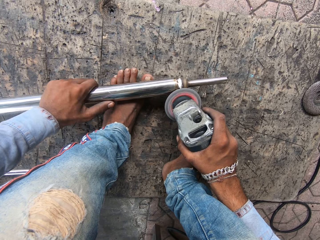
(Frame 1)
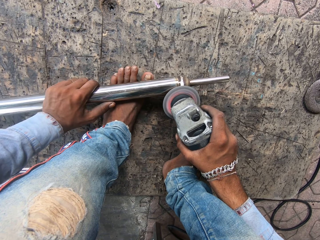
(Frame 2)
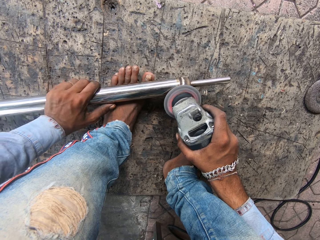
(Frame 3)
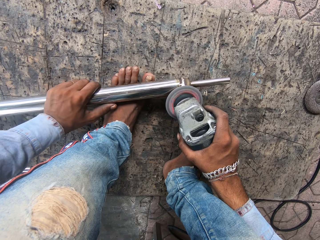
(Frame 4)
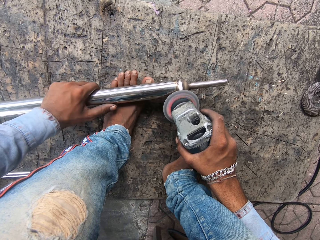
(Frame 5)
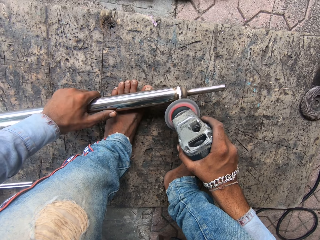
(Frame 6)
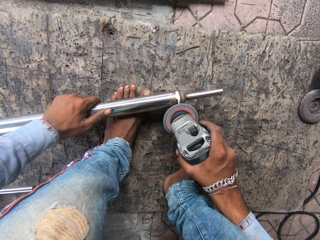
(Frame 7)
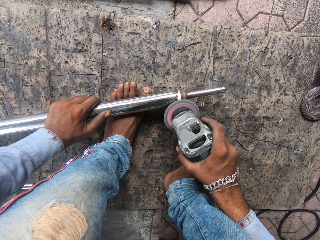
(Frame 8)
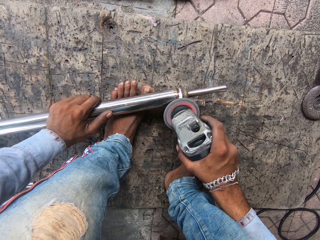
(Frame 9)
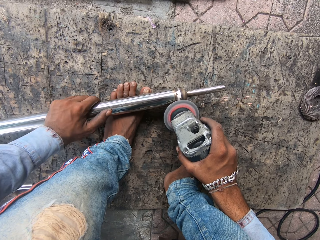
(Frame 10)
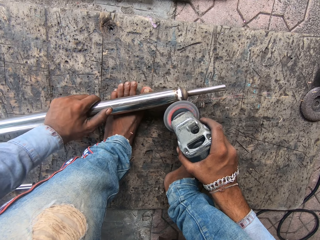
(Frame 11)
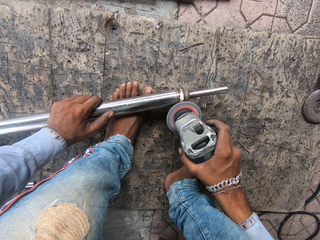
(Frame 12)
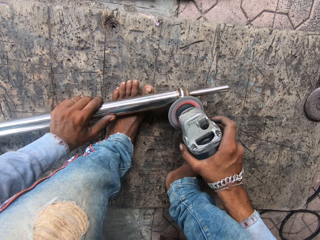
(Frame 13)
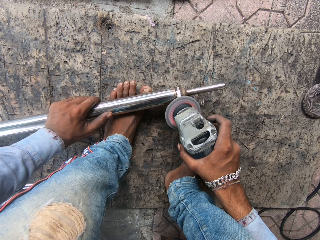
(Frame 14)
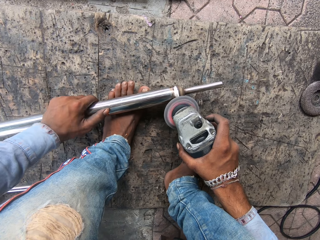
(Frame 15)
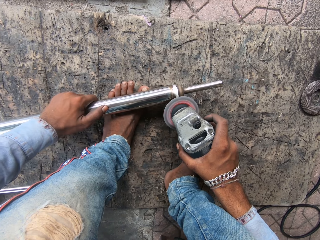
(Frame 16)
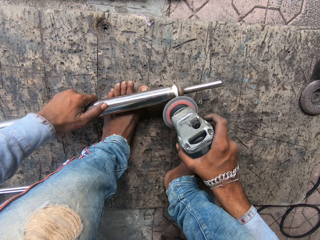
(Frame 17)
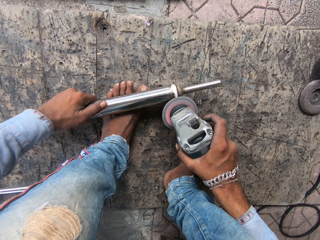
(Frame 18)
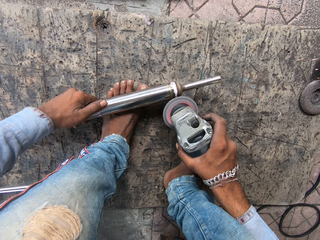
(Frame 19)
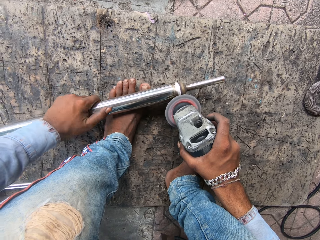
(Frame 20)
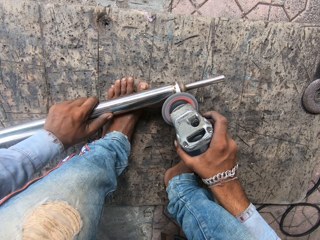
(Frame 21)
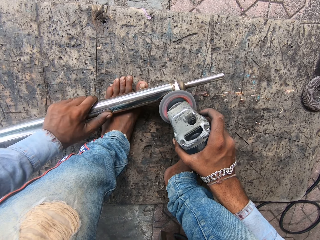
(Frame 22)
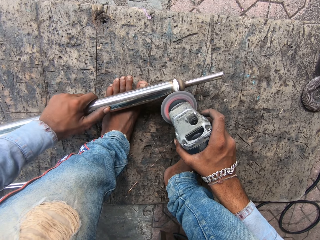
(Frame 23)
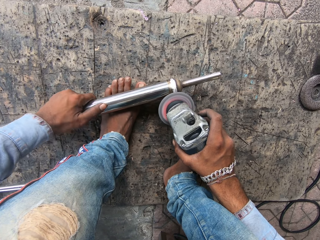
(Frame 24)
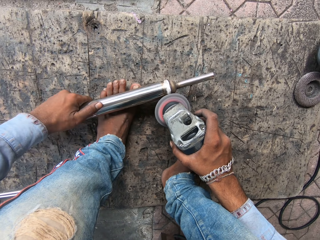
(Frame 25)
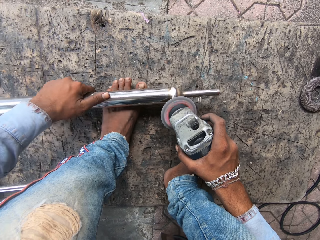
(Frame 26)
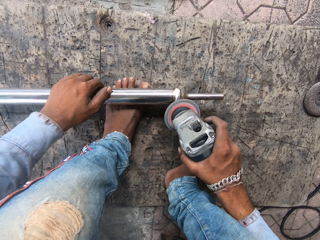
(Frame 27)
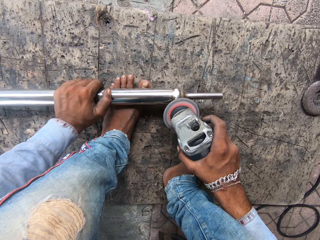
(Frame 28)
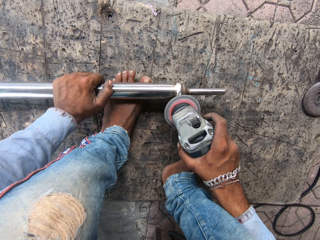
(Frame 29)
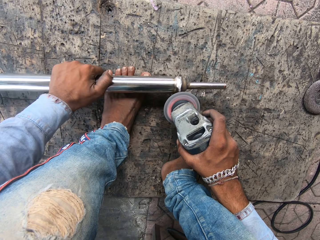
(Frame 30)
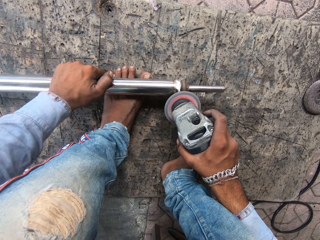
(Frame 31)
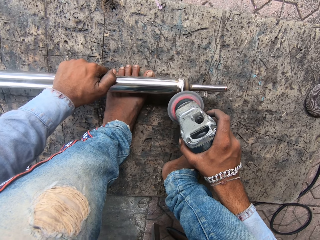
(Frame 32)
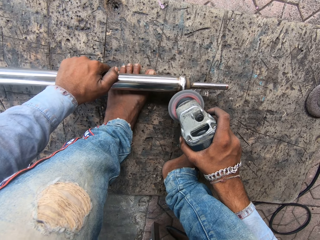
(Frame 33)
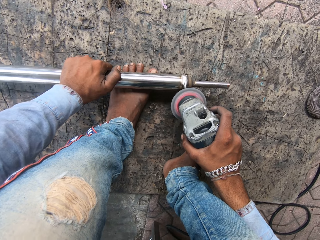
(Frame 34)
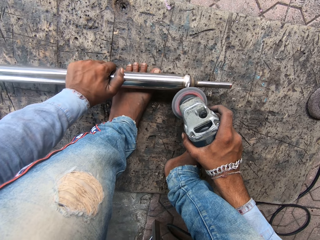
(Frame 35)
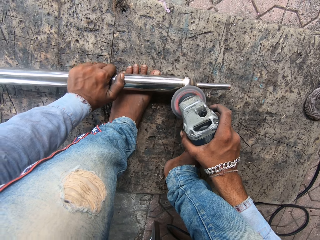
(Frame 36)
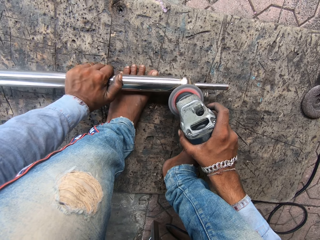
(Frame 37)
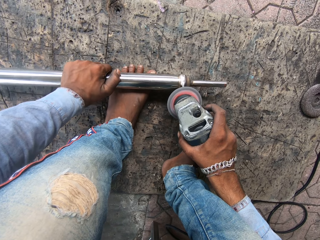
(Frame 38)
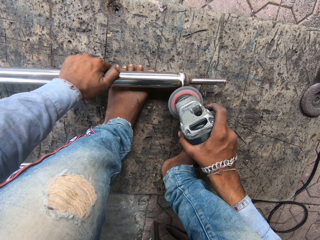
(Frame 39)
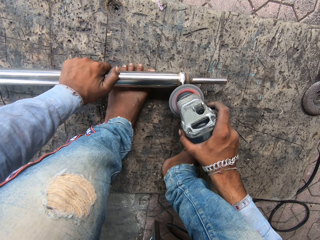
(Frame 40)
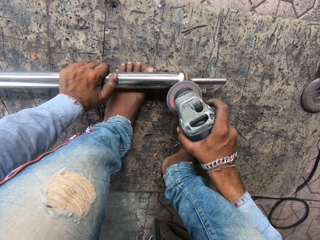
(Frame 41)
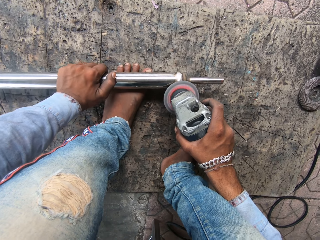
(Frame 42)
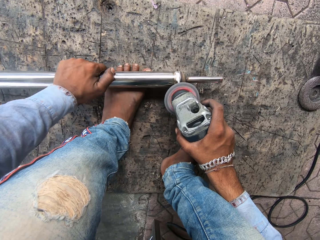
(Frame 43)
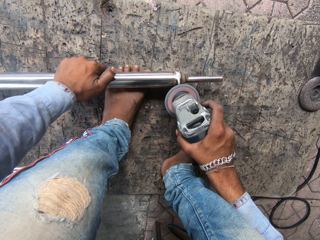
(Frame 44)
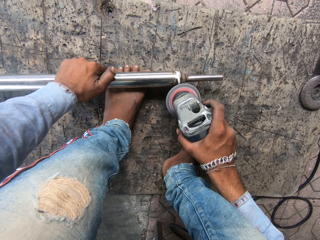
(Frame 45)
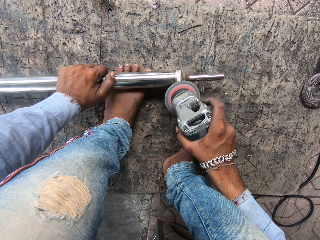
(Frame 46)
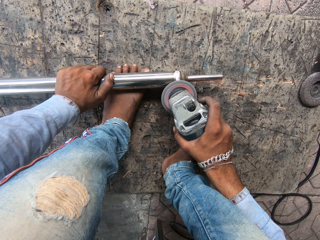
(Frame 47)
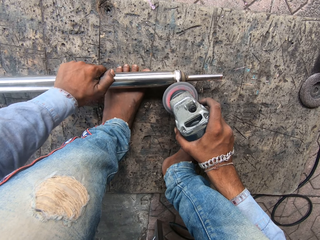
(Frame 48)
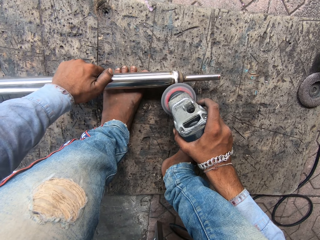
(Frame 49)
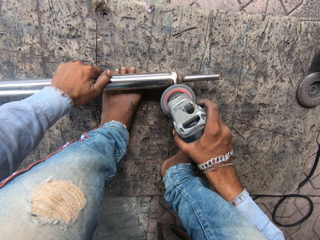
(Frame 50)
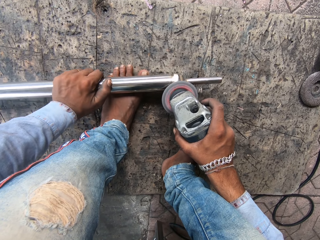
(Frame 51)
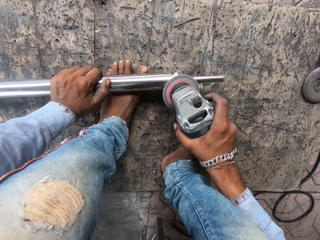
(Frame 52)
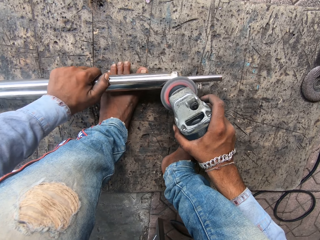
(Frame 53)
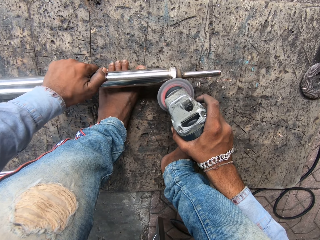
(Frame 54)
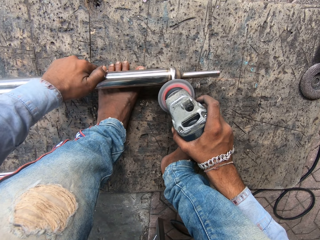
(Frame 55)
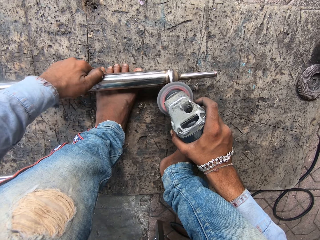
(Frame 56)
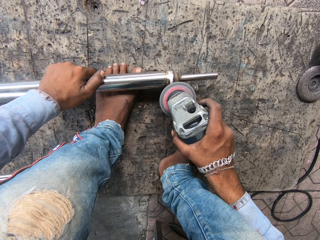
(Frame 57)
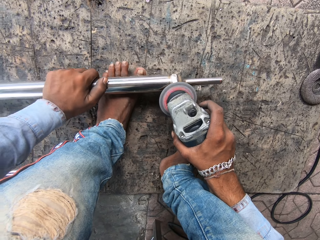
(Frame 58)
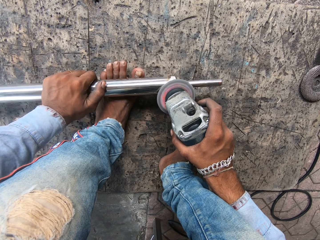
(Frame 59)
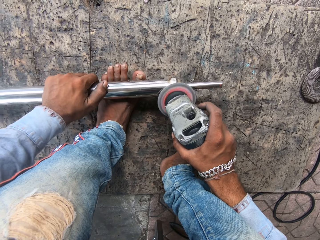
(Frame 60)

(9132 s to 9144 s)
The camera wearer screws the metal.

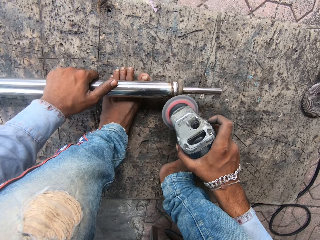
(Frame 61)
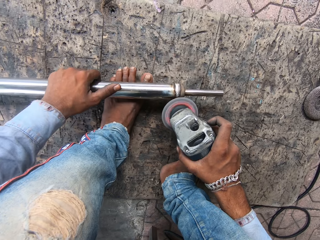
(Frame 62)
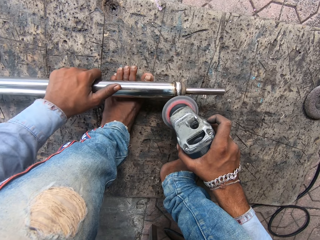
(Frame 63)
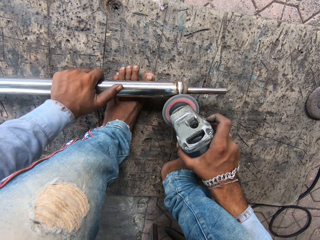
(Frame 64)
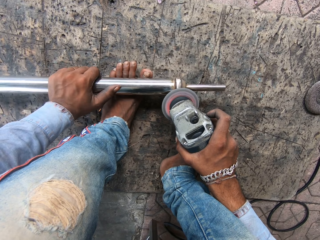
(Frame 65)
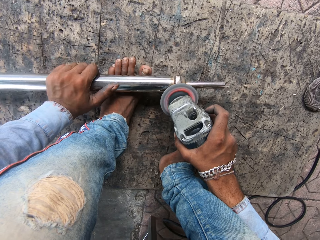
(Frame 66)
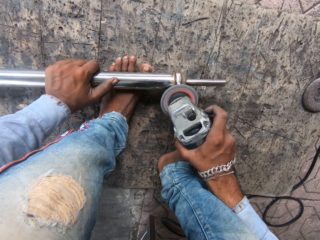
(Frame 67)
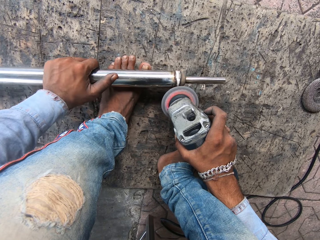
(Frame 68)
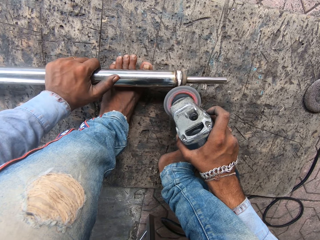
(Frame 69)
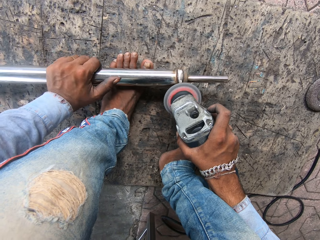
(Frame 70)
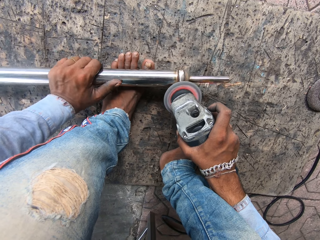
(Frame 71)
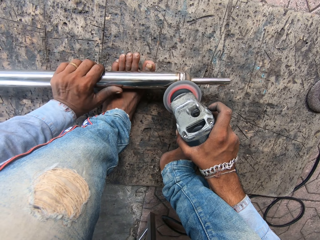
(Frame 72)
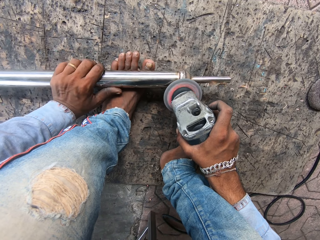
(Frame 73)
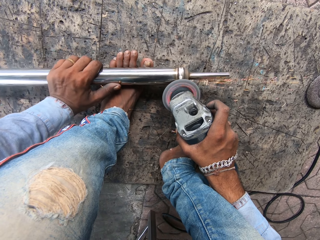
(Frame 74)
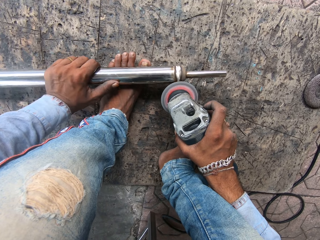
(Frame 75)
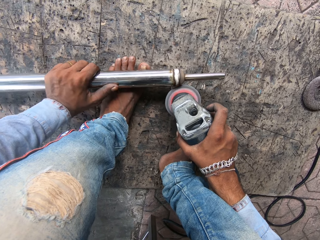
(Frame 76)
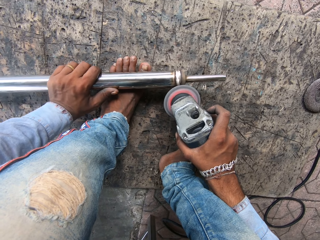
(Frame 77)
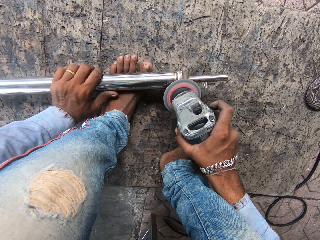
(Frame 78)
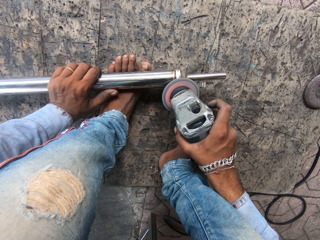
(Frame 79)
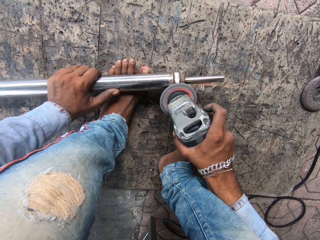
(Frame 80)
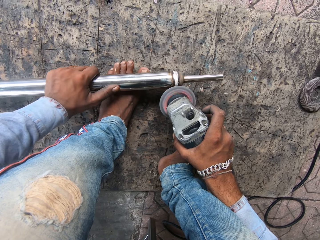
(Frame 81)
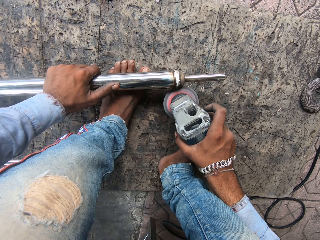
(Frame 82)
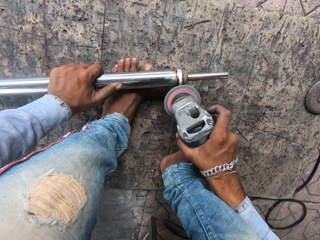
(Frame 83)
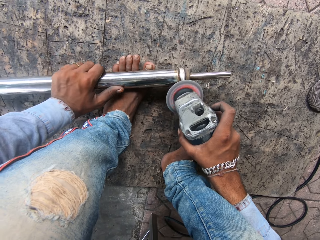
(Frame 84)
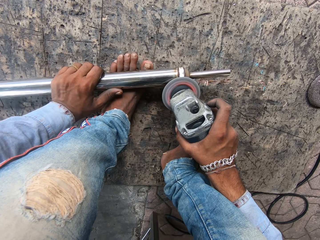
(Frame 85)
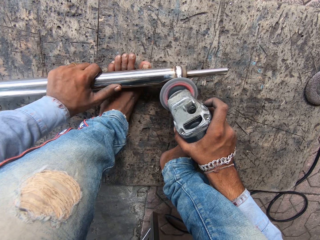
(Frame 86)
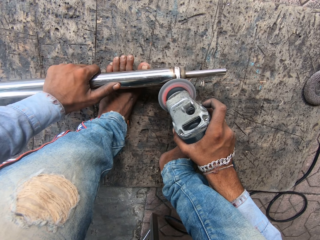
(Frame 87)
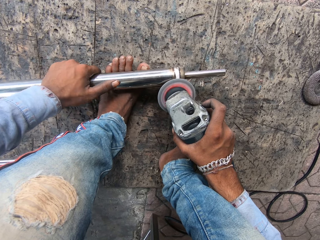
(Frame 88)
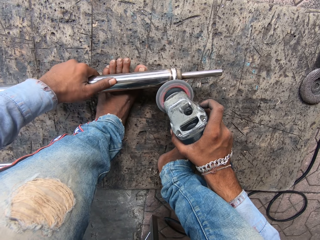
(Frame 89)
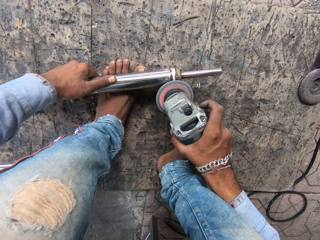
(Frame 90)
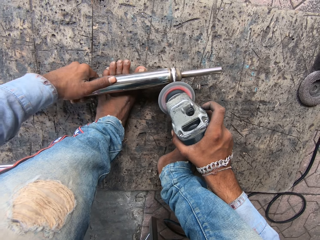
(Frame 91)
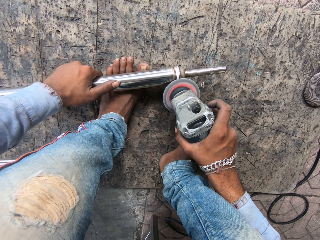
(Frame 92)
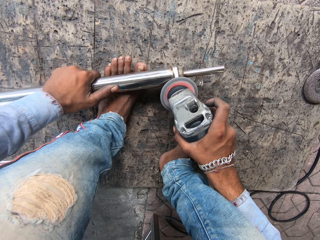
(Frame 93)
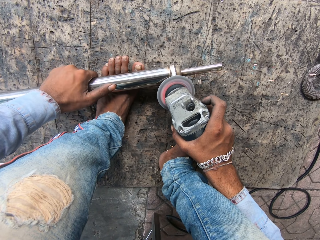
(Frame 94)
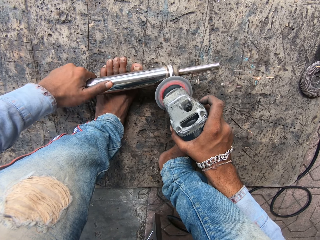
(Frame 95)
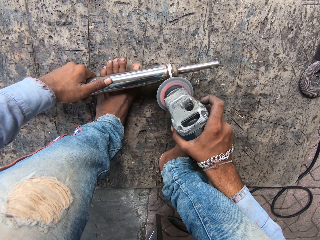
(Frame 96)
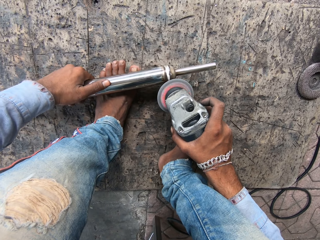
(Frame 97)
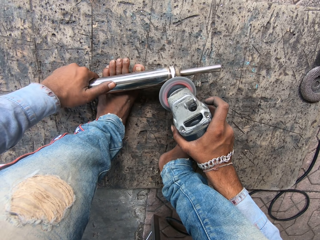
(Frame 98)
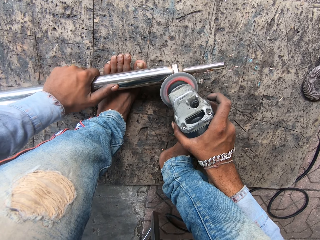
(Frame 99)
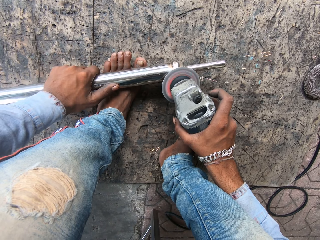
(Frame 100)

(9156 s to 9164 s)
The camera wearer moves the metal. They screw the machine.
